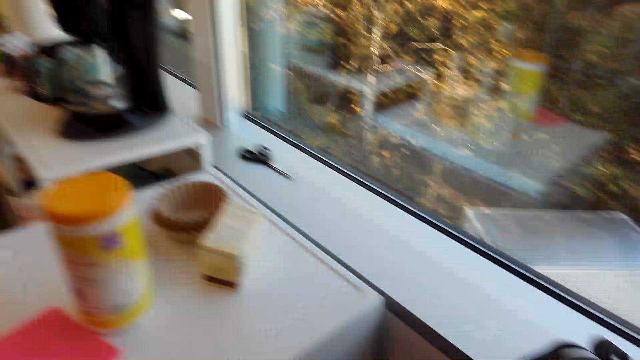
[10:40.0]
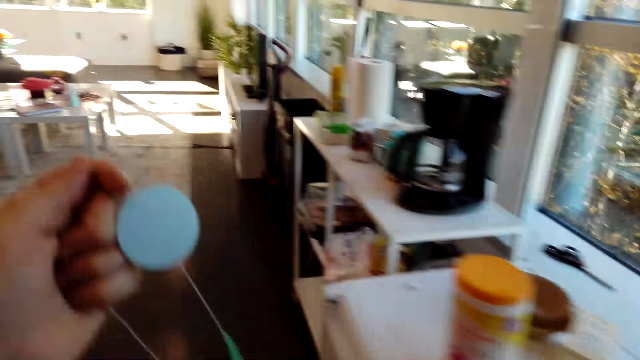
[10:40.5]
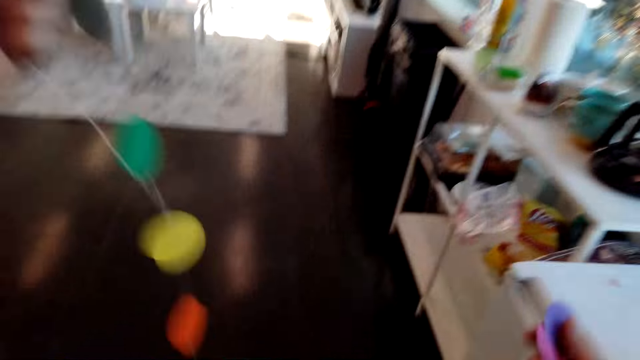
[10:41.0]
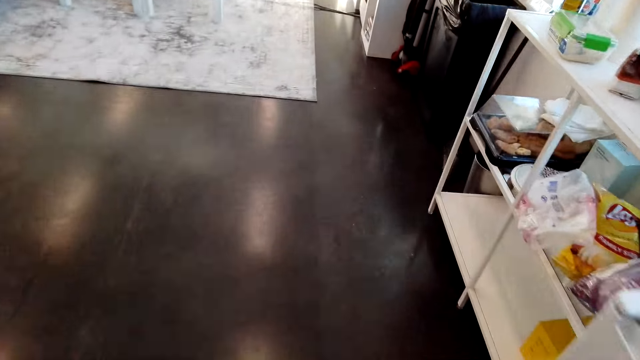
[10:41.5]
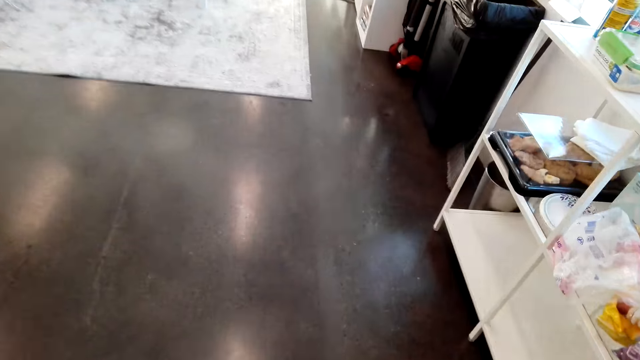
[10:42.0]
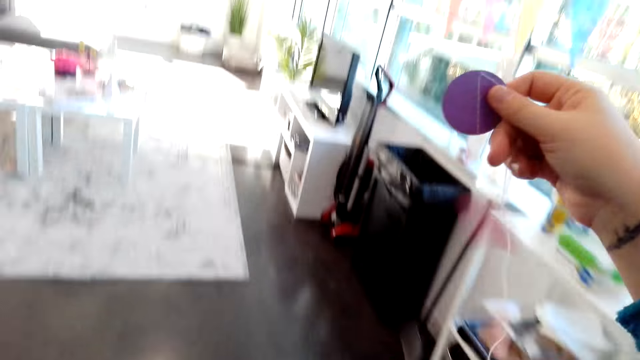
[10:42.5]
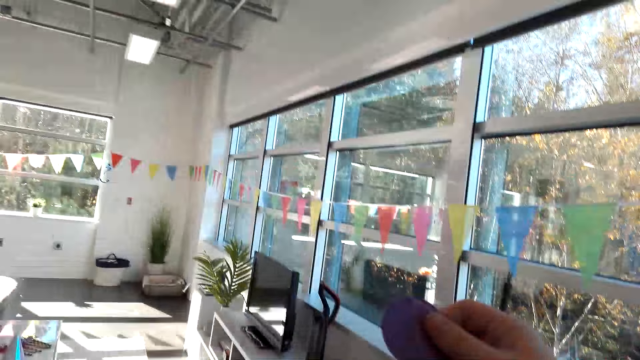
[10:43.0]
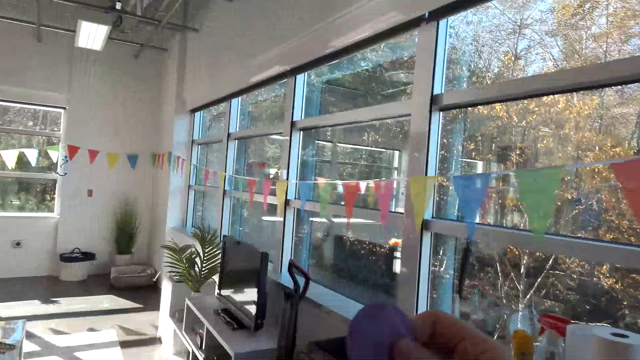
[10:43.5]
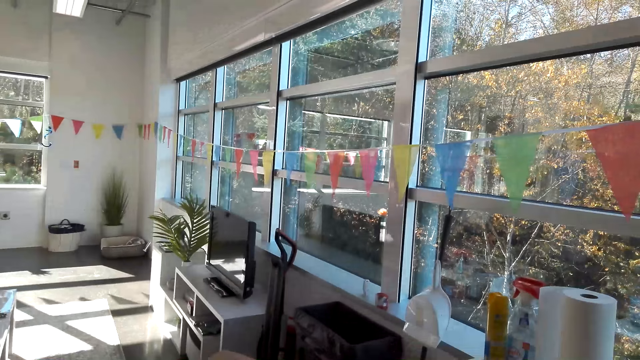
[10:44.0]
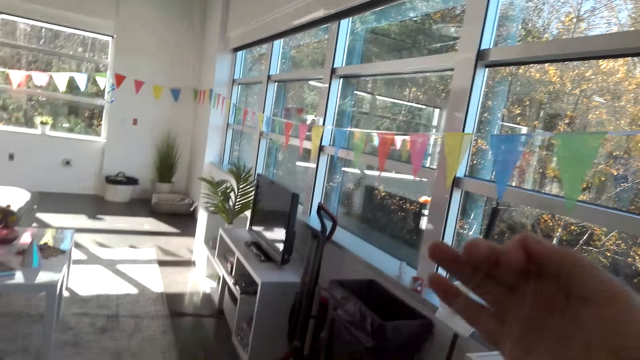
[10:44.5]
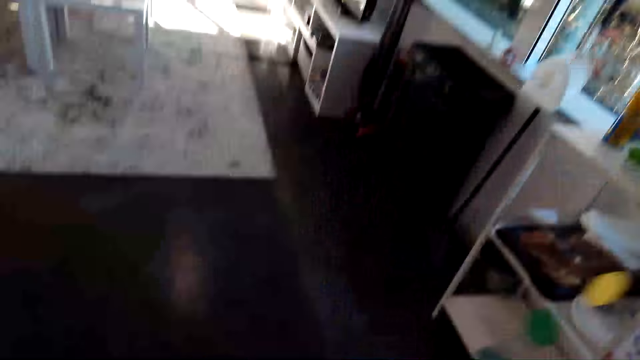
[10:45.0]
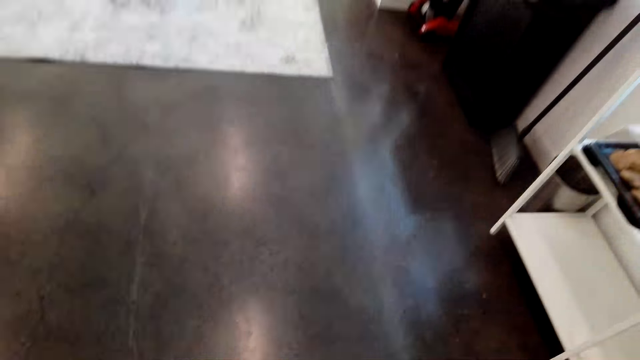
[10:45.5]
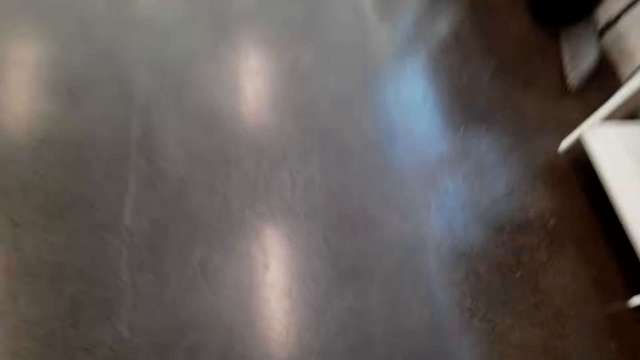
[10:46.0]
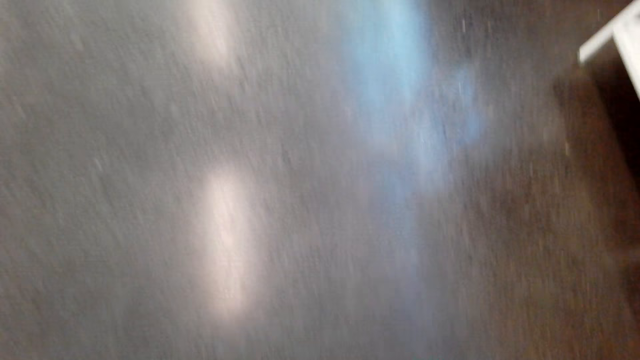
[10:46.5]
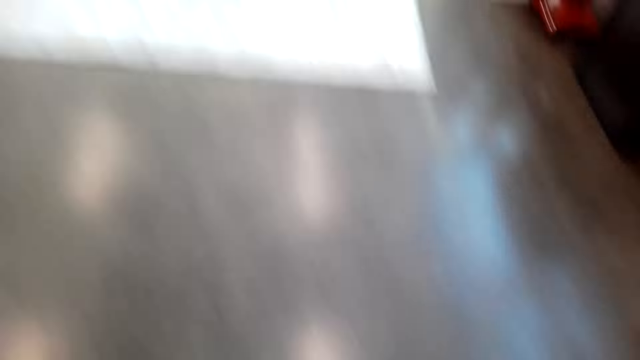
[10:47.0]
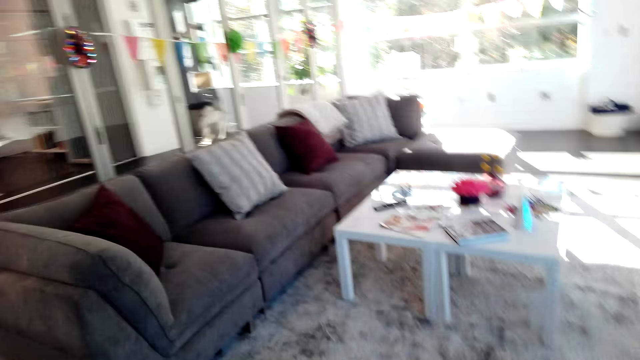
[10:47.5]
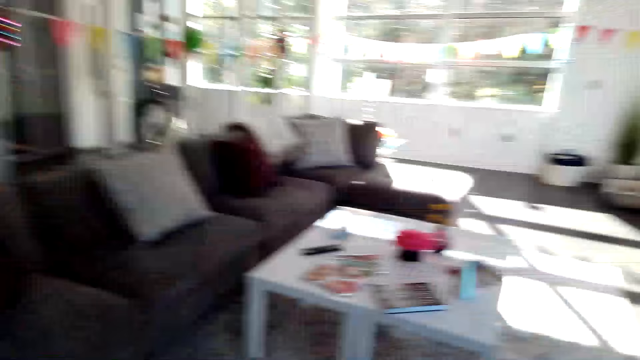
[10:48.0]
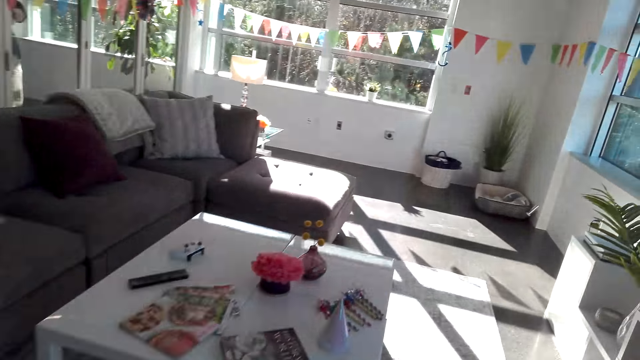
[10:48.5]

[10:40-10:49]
The camera wearer holds the decorations. They walk around the house. They look around. They walk around.

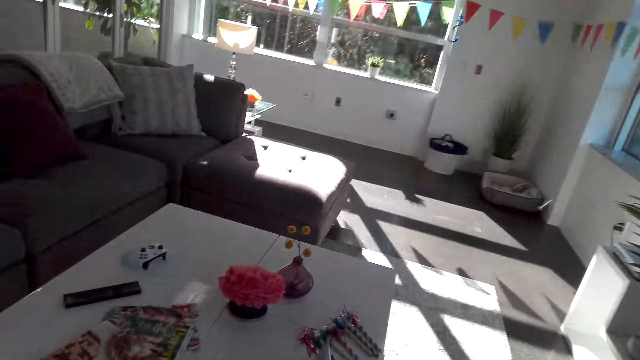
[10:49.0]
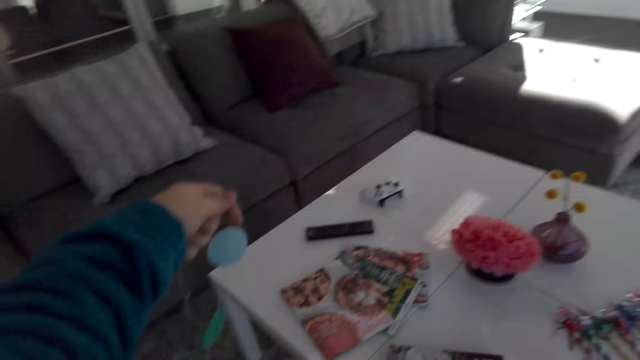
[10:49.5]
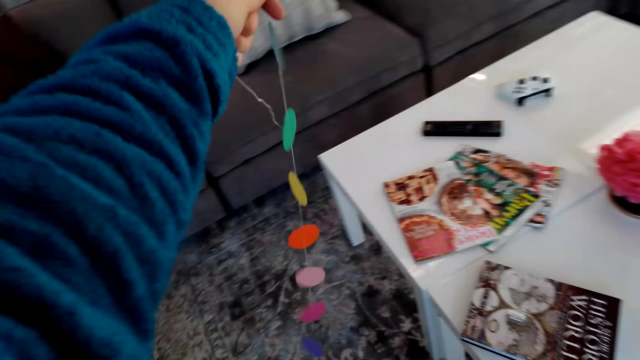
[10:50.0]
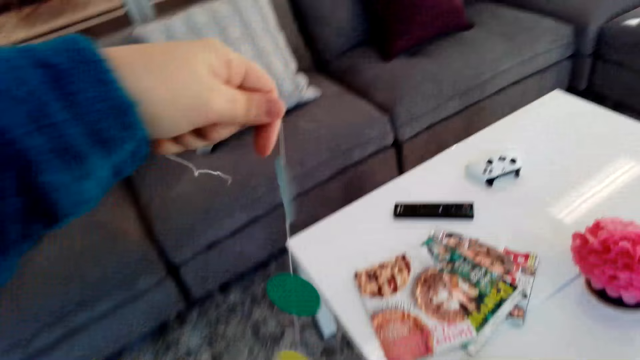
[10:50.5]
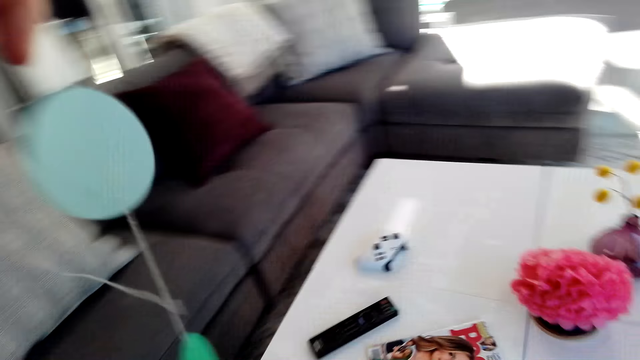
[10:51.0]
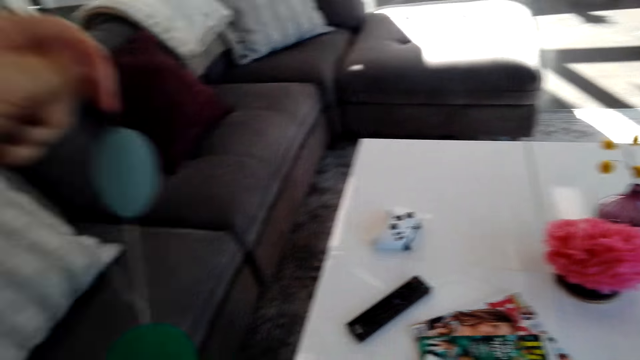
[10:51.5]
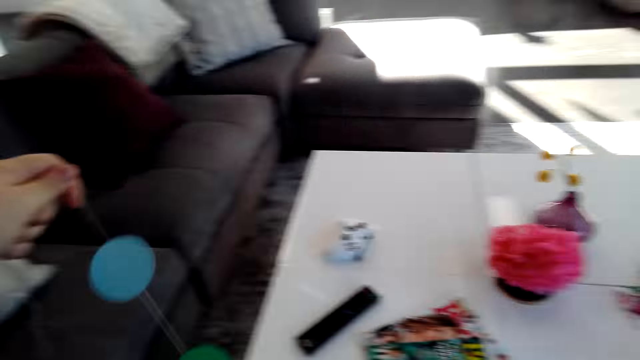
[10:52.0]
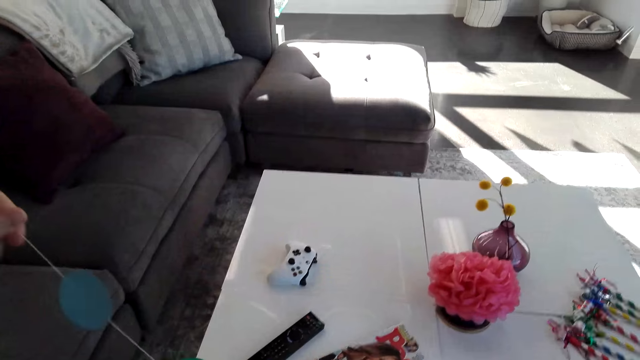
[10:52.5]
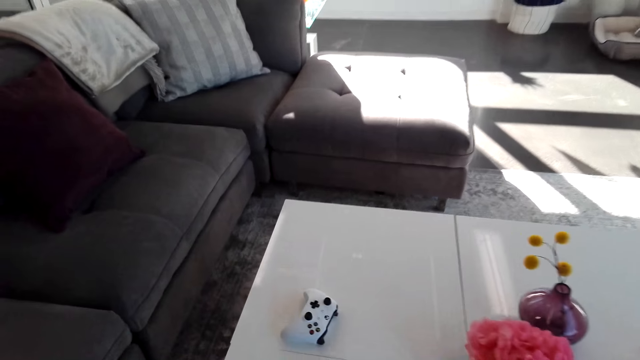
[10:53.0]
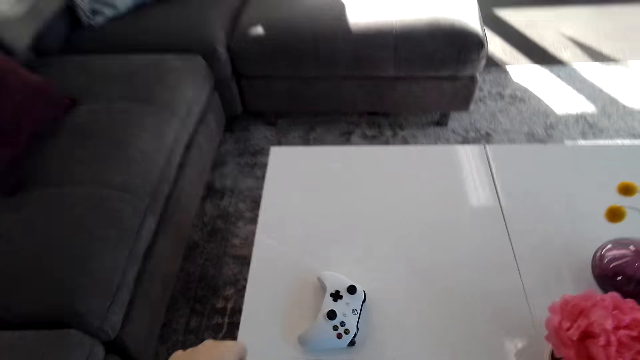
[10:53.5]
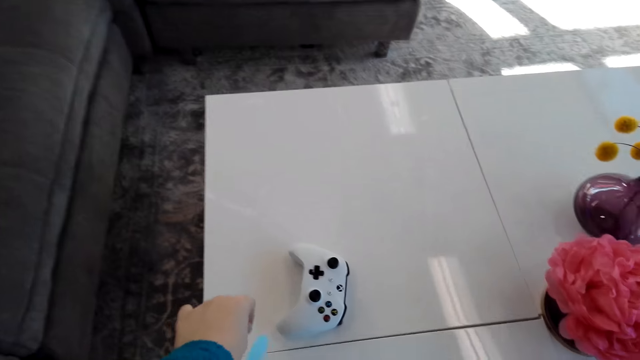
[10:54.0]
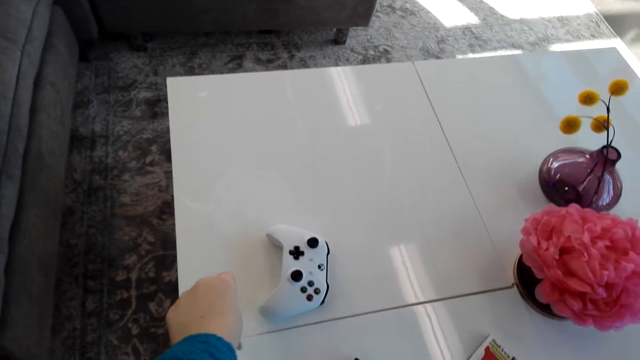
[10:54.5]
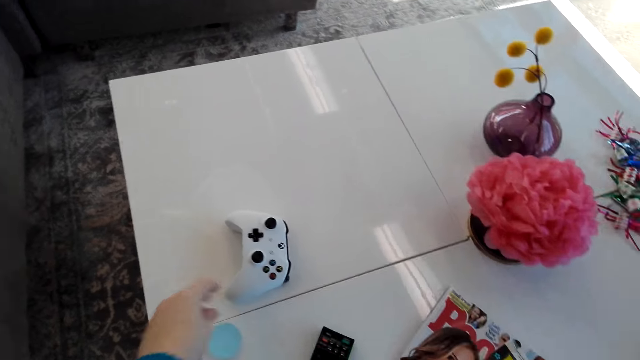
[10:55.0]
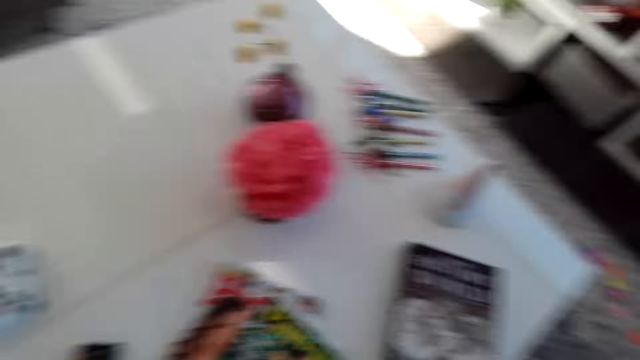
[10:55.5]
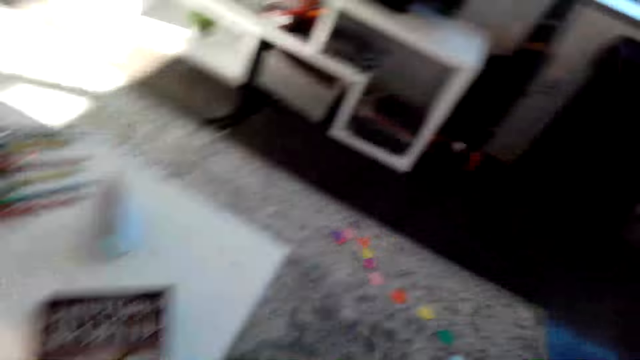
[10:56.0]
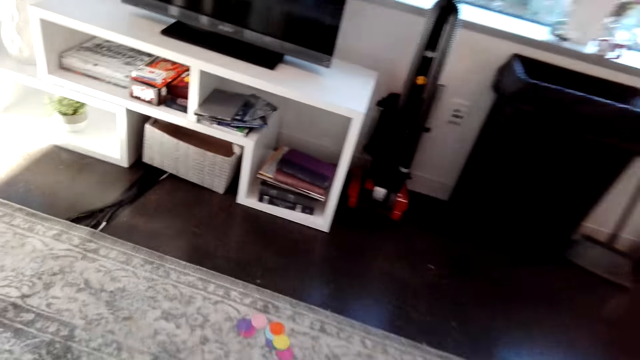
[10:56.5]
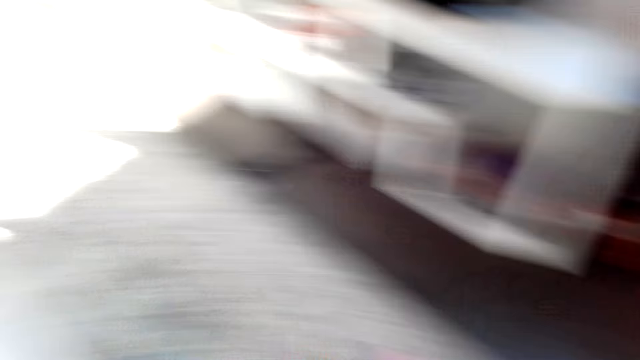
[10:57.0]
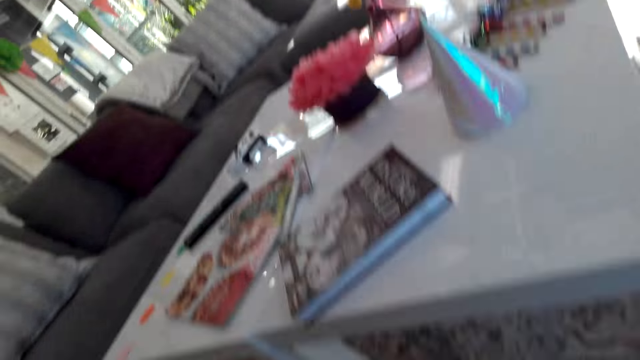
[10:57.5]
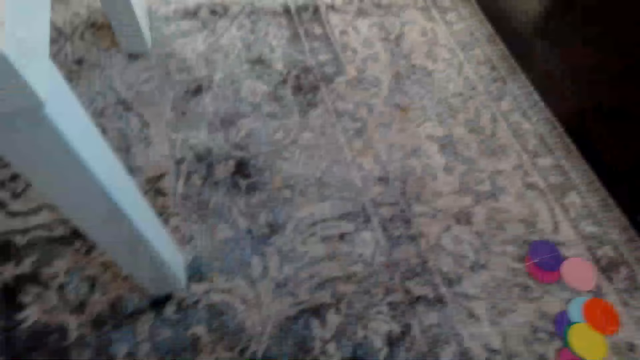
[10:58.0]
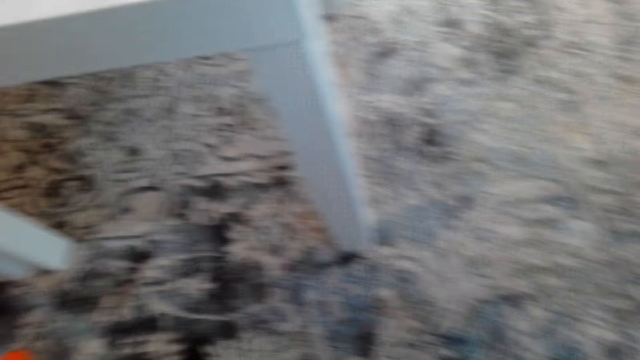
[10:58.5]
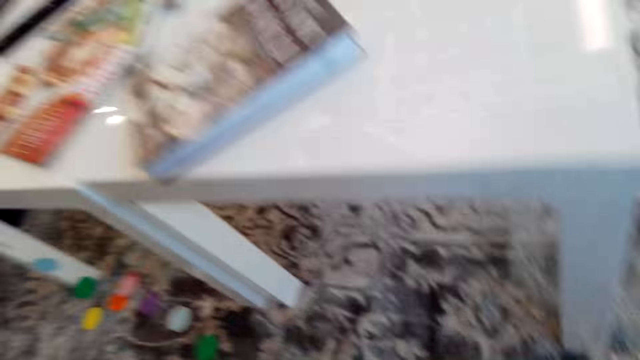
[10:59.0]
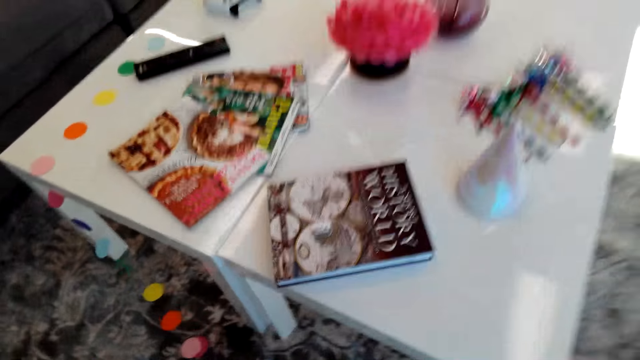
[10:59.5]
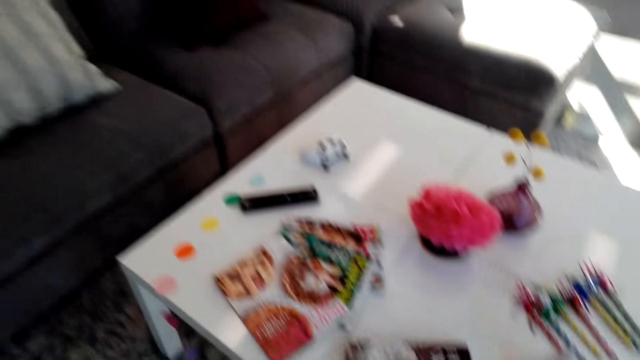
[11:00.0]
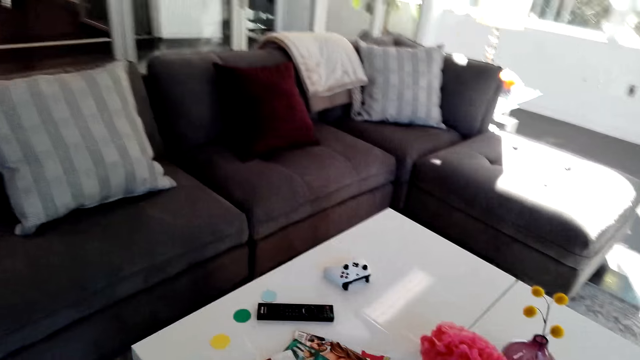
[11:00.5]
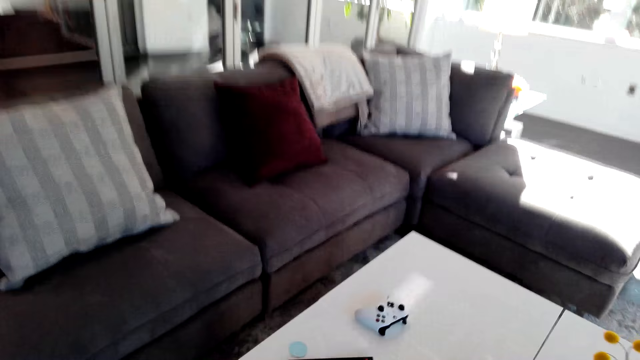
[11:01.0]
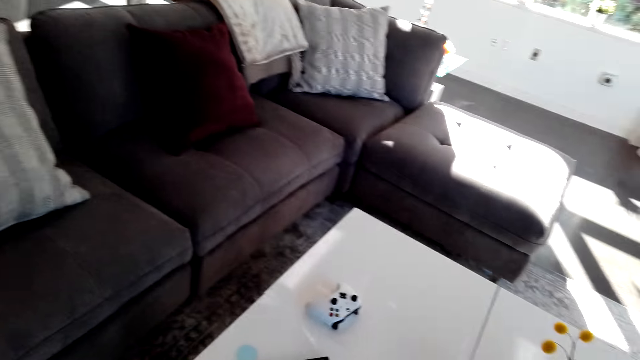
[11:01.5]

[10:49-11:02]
The camera wearer looks at the decorations. They look at the table. They look around. They walk around.
